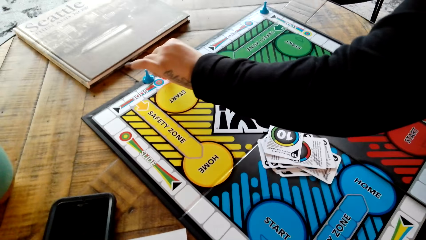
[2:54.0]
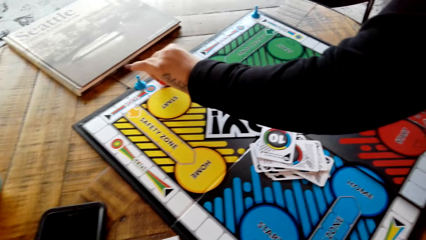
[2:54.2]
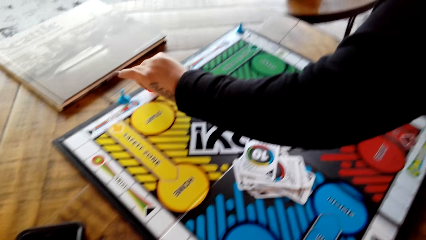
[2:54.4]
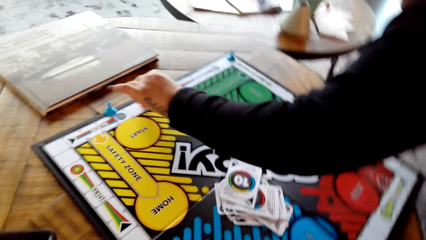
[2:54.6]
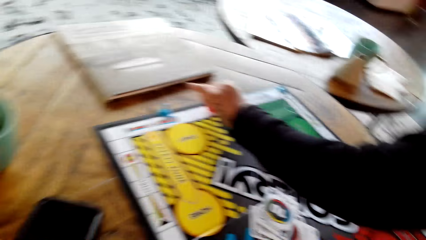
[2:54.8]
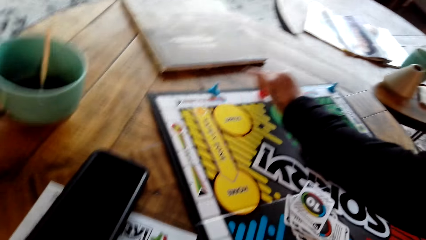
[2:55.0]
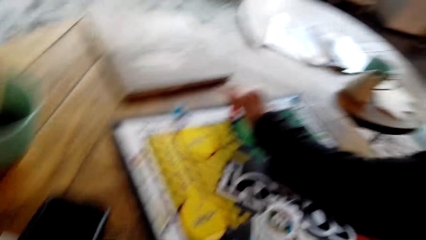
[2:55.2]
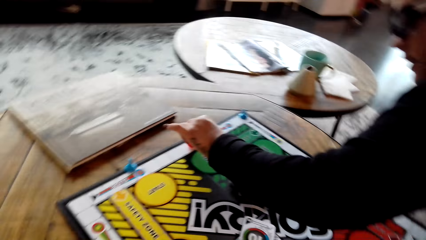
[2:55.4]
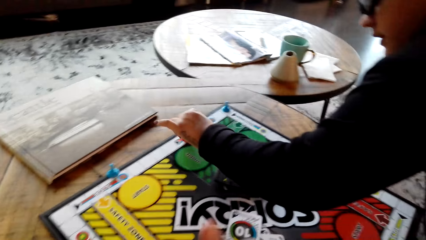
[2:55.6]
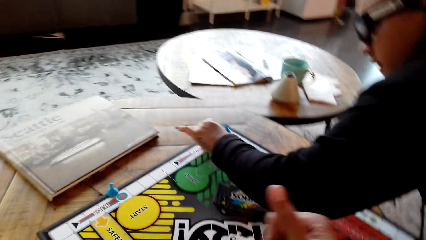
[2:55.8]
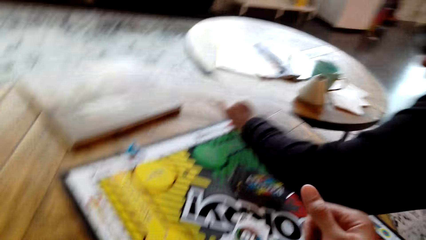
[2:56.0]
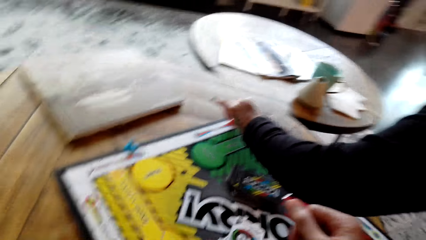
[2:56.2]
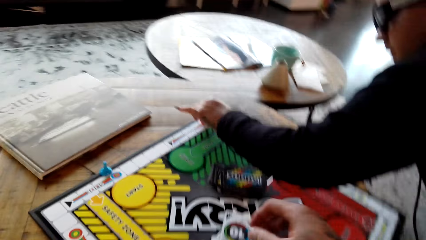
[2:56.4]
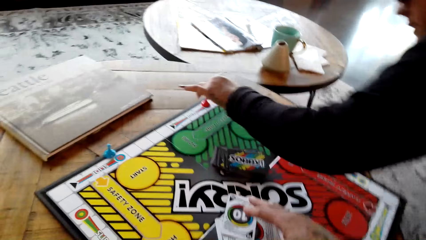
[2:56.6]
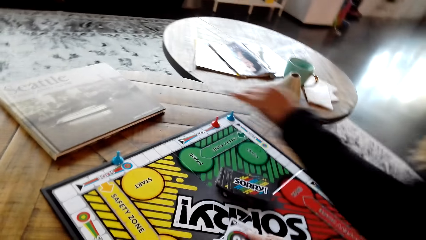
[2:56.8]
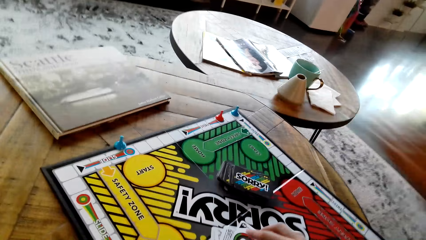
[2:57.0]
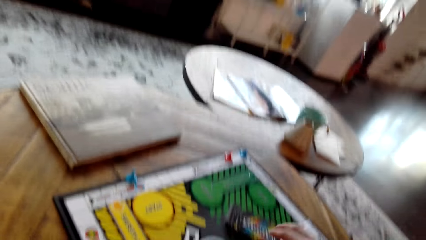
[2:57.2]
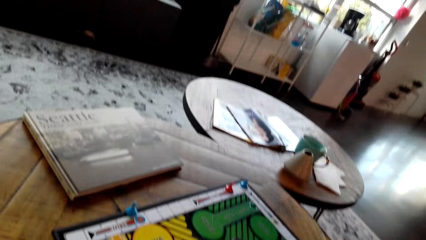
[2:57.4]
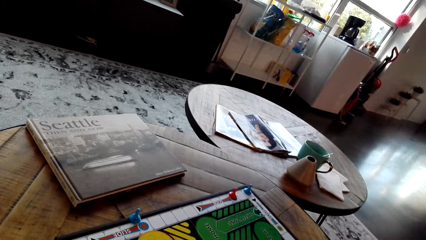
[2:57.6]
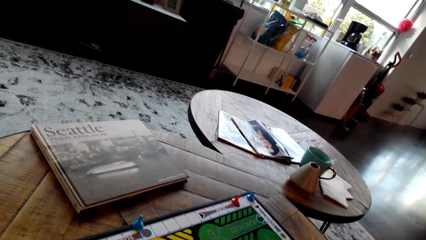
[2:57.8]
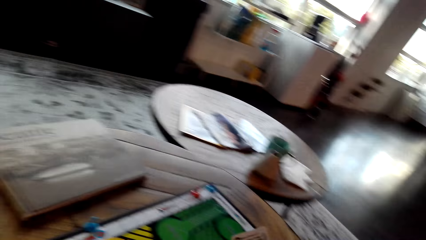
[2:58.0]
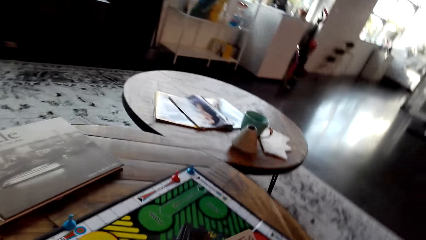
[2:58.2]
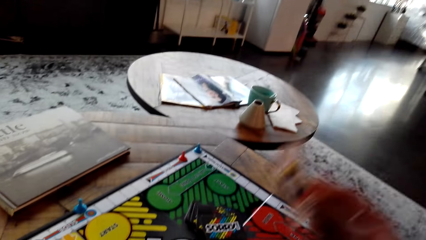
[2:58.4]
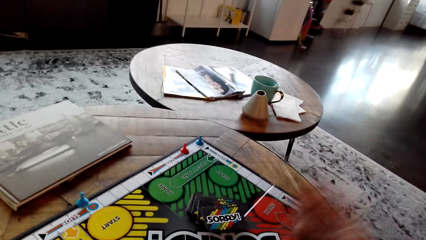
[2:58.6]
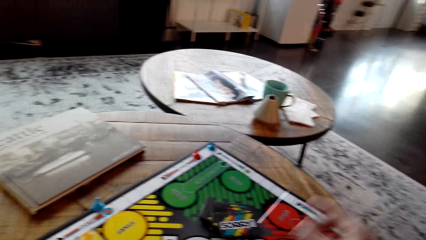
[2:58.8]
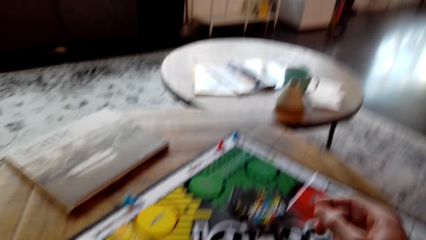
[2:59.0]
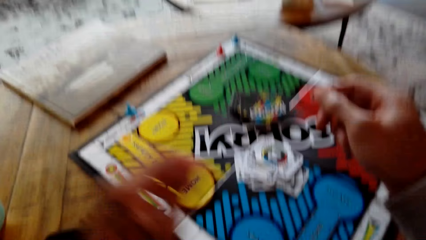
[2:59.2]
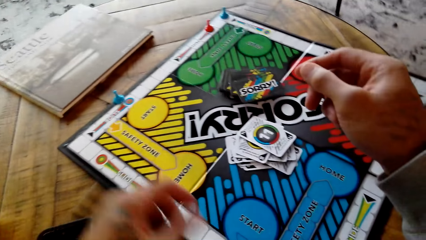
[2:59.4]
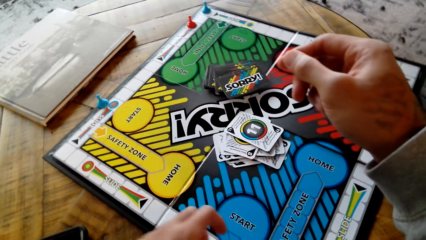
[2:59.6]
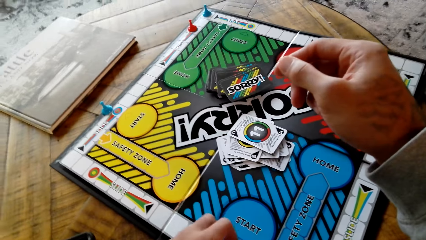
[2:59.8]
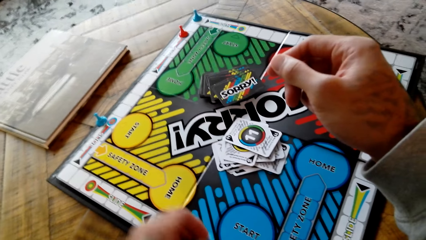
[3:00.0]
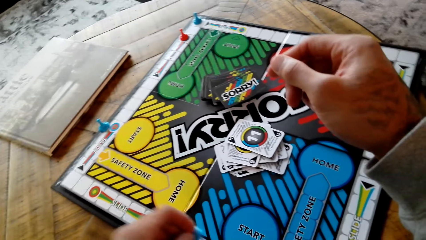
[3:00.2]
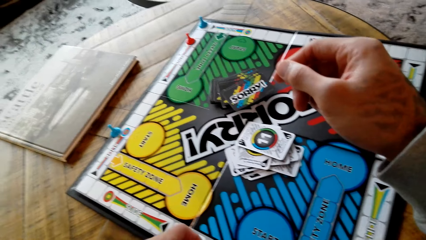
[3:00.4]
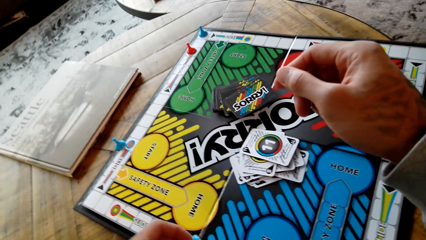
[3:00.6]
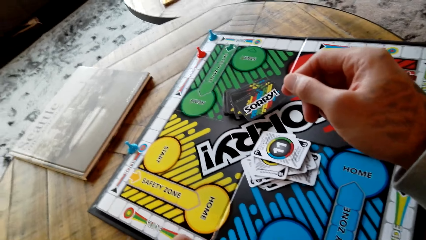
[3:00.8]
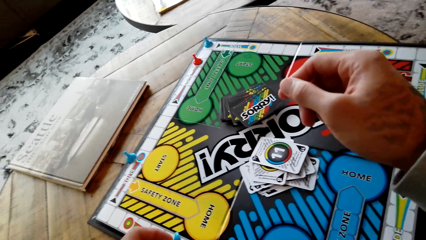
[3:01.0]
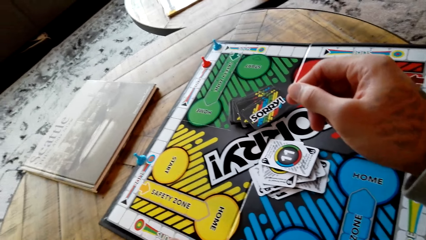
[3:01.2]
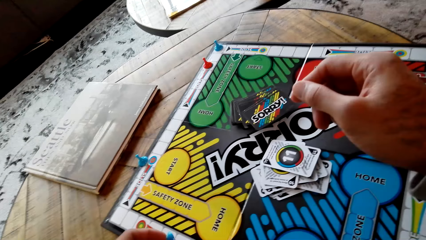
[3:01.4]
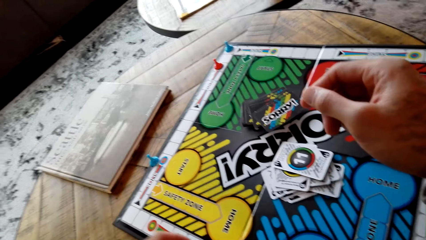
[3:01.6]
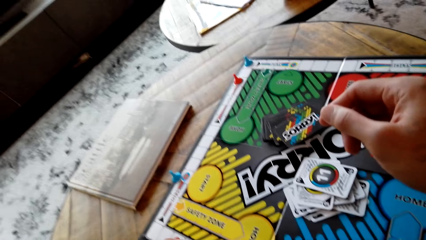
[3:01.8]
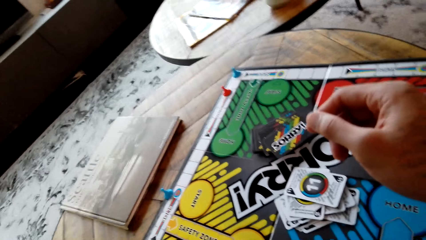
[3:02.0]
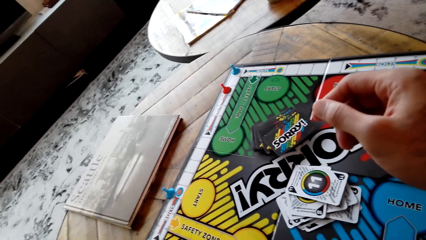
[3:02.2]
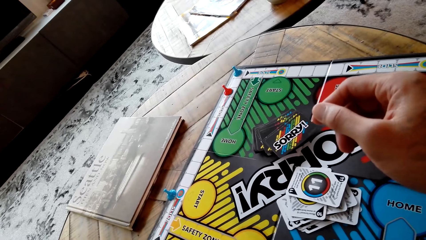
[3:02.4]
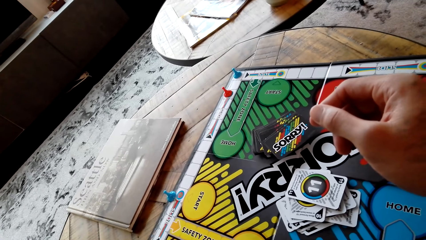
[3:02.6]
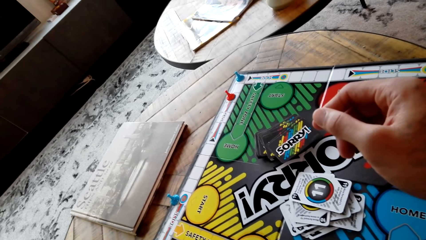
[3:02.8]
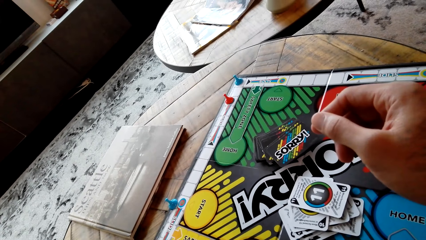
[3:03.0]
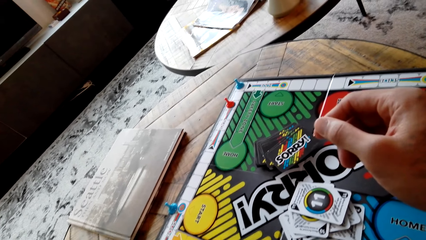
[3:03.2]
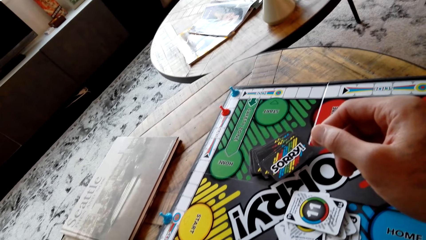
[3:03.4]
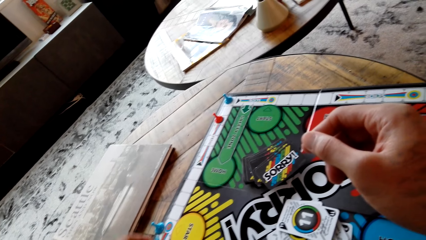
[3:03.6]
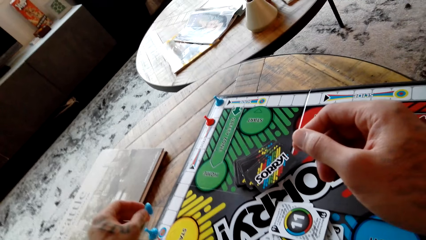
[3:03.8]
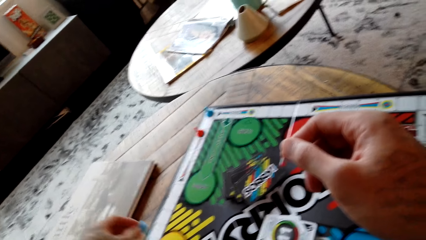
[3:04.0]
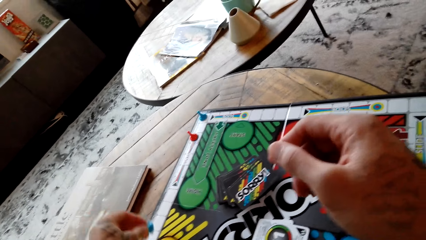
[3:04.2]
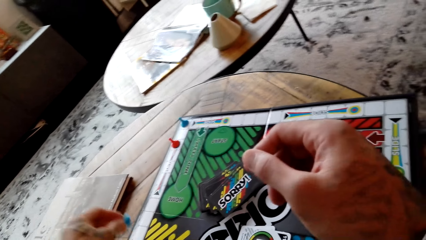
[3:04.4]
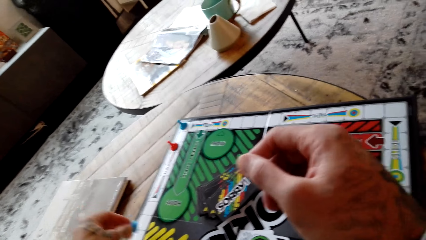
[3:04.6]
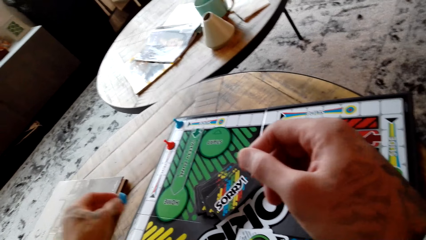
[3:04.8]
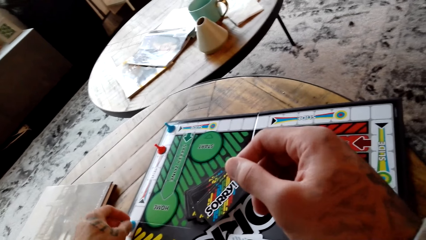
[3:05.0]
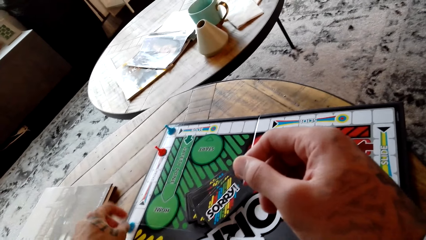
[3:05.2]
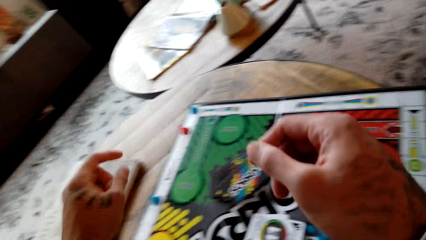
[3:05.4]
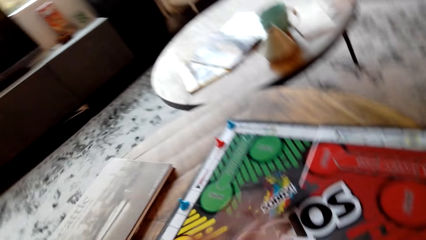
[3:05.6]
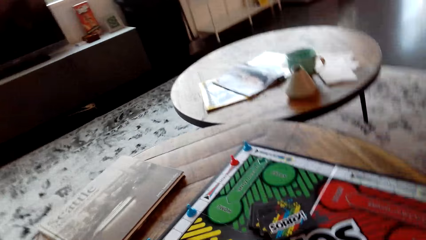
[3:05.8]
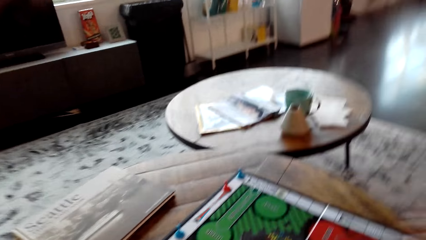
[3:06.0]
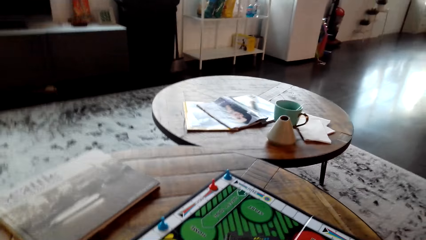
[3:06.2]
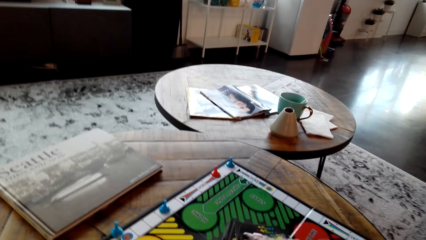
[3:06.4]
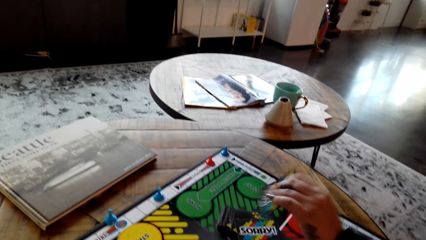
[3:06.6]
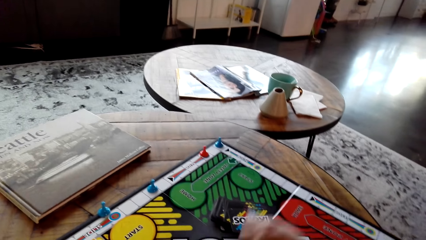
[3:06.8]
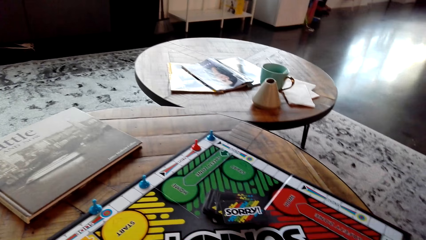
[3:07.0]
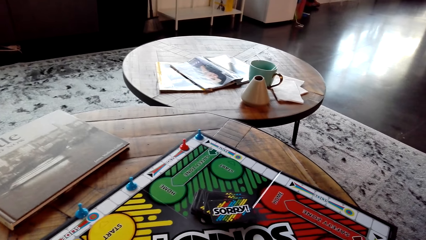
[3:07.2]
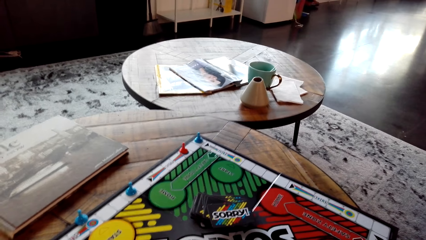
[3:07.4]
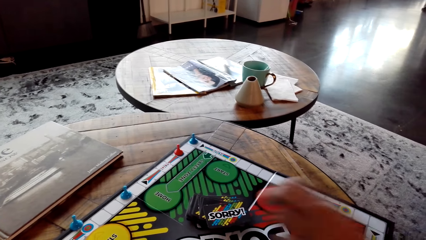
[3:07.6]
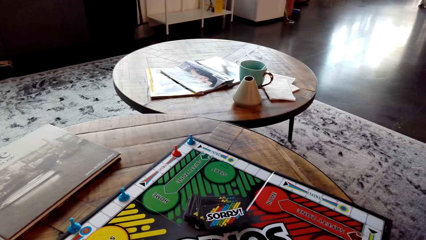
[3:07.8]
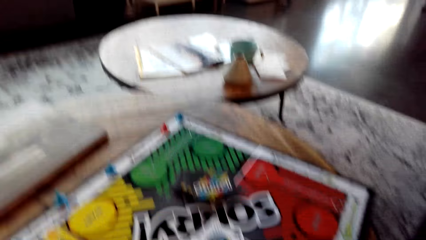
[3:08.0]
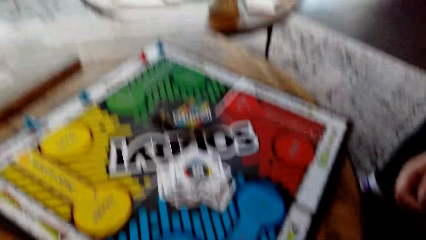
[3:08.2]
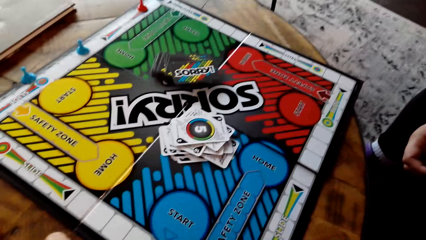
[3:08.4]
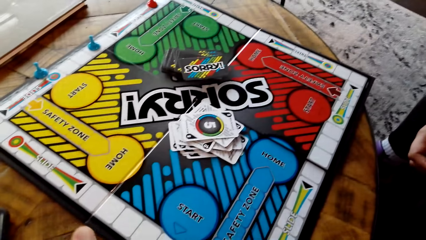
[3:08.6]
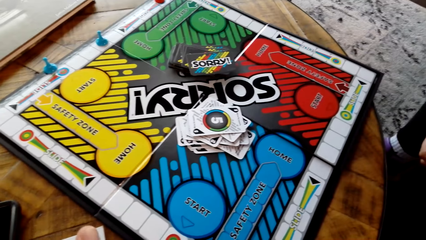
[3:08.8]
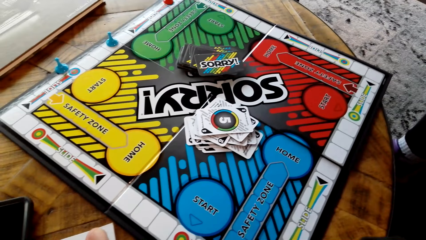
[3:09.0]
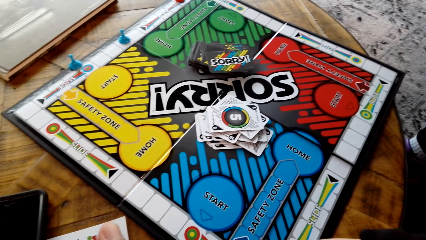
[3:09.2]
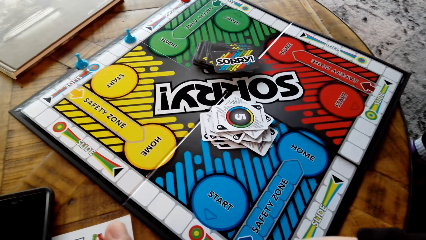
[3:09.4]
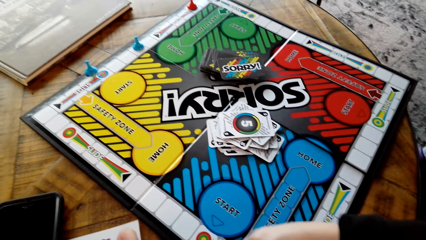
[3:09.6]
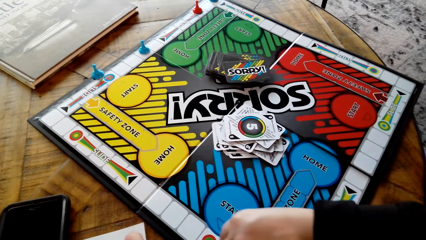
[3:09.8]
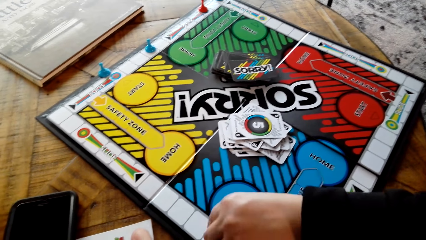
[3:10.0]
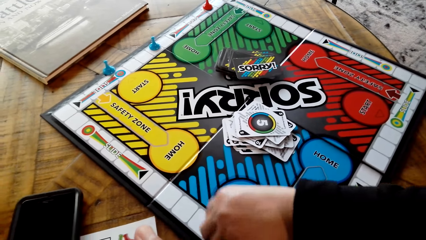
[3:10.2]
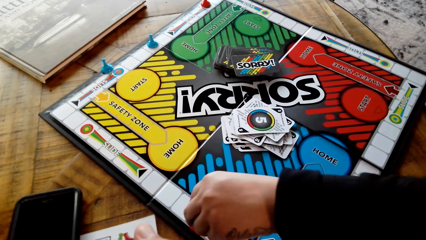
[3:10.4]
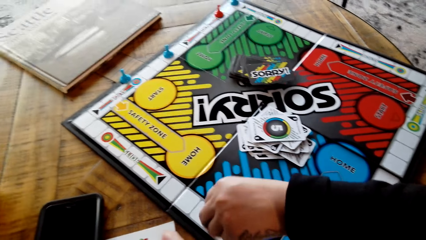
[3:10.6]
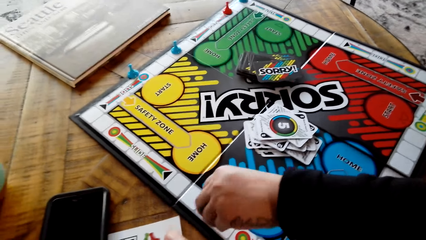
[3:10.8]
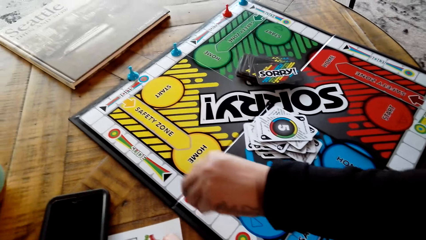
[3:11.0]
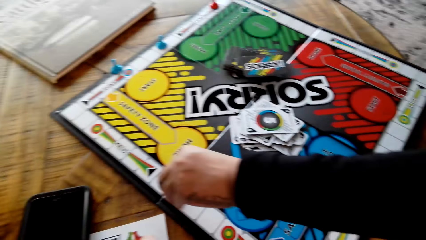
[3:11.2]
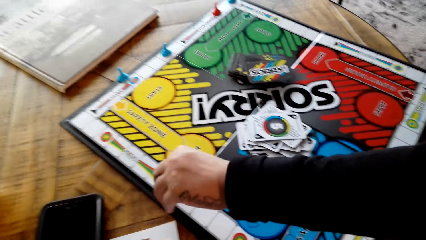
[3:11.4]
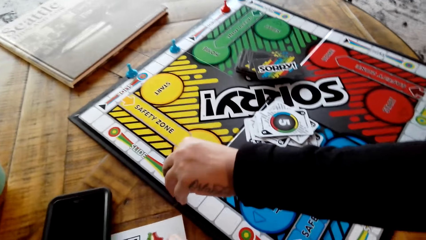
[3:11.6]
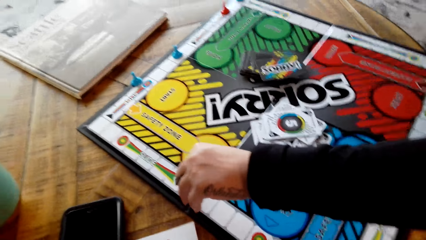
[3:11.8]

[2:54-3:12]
The lady puts the red pawn down on the board. The camera wearer plays the Sorry game. They draw a card from the board, put the card on the Sorry board and move the blue pawn on the board. They put the blue pawn down on the board. The lady plays the Sorry game. The lady draws a card from the board, puts the card on the Sorry board and moves the red pawn on the board.
